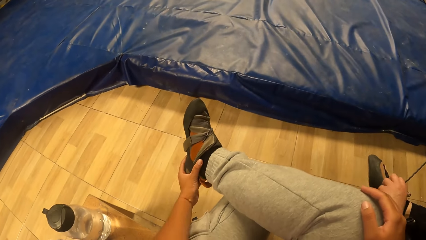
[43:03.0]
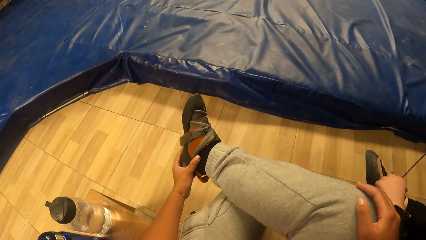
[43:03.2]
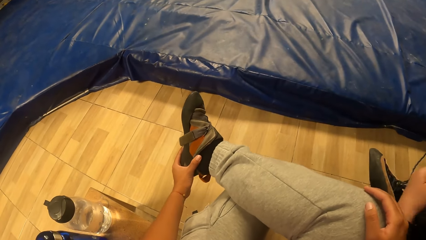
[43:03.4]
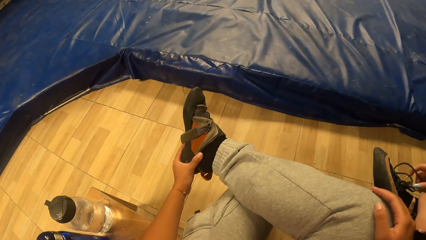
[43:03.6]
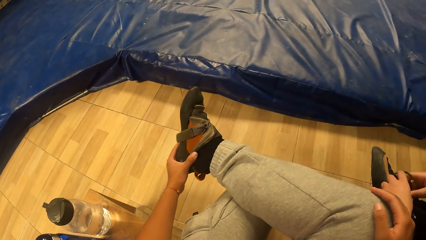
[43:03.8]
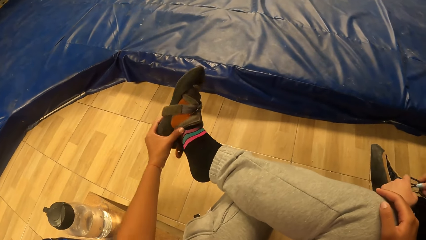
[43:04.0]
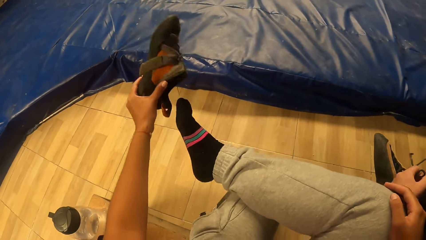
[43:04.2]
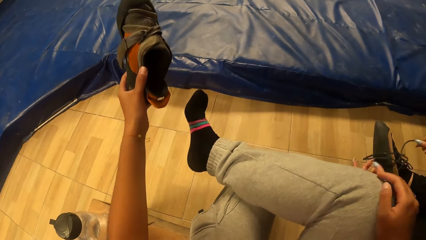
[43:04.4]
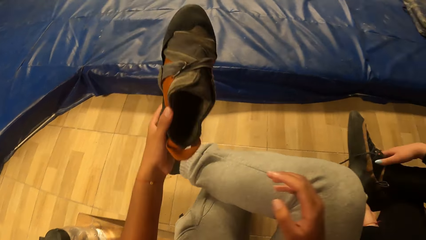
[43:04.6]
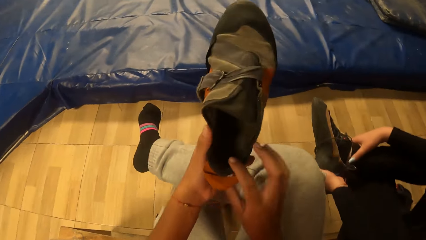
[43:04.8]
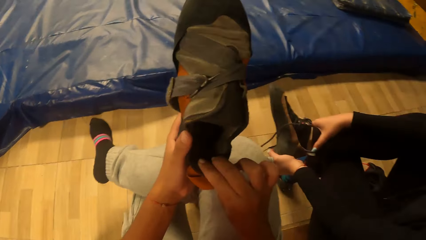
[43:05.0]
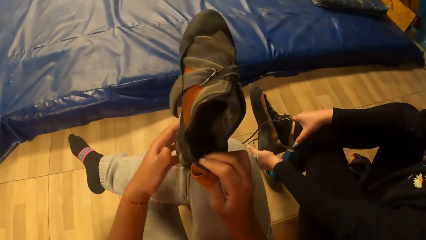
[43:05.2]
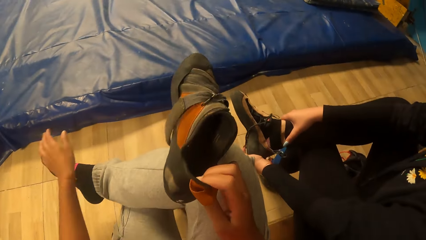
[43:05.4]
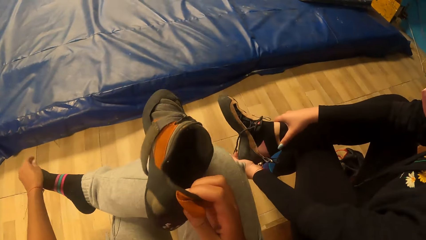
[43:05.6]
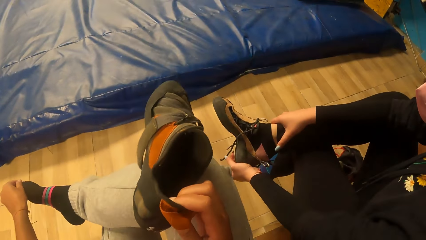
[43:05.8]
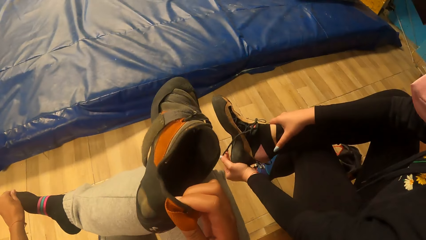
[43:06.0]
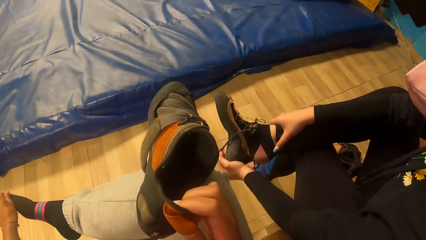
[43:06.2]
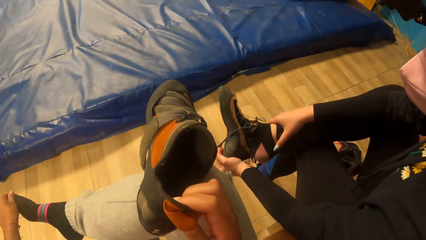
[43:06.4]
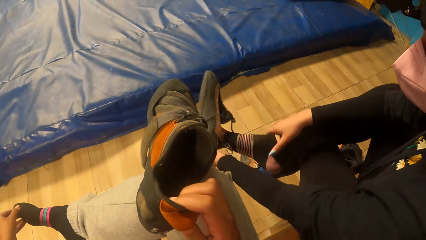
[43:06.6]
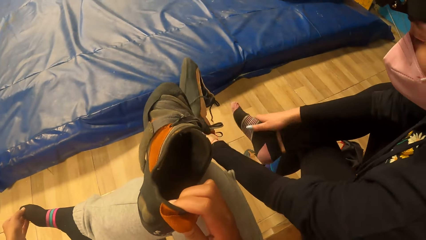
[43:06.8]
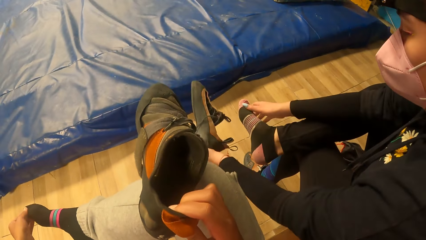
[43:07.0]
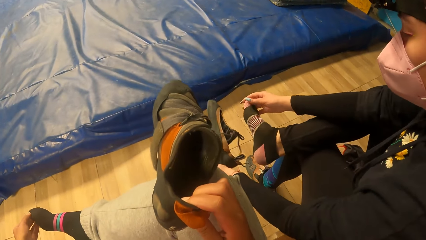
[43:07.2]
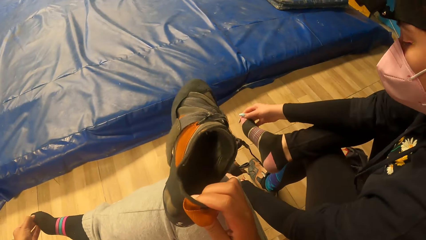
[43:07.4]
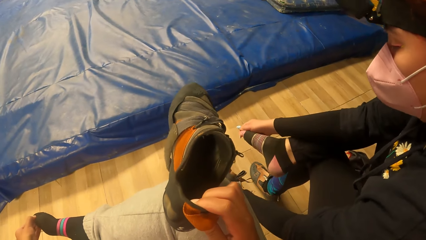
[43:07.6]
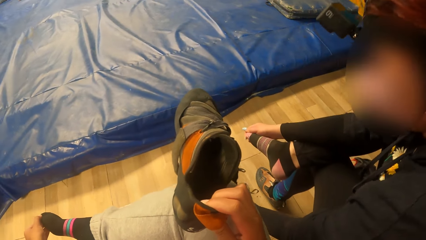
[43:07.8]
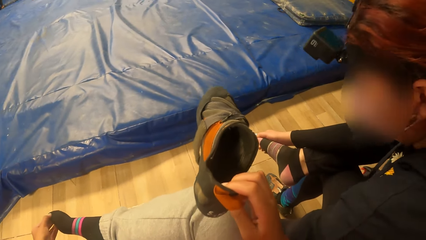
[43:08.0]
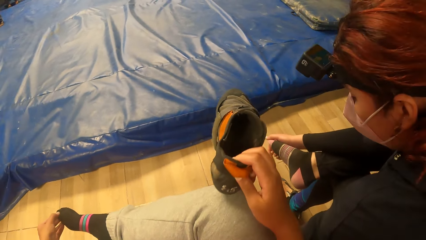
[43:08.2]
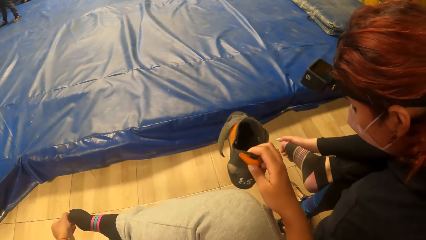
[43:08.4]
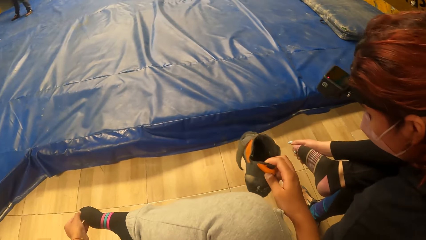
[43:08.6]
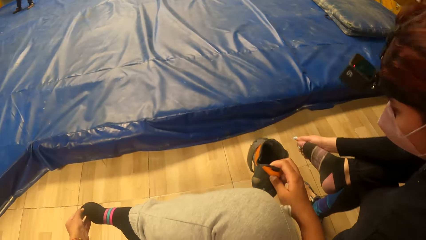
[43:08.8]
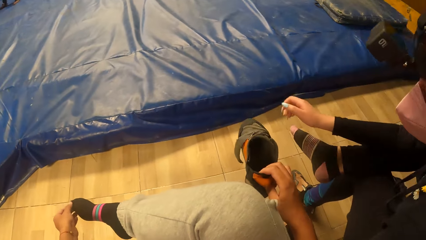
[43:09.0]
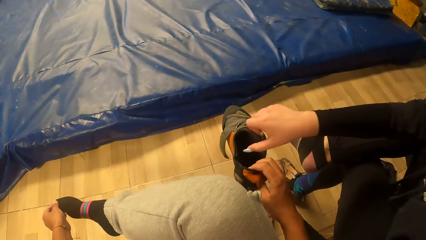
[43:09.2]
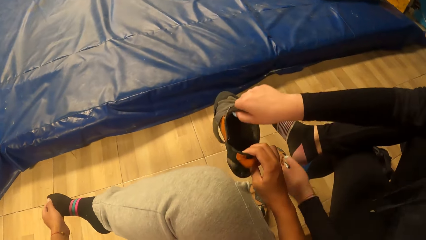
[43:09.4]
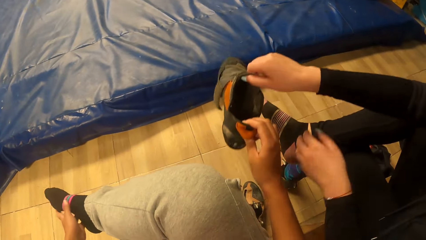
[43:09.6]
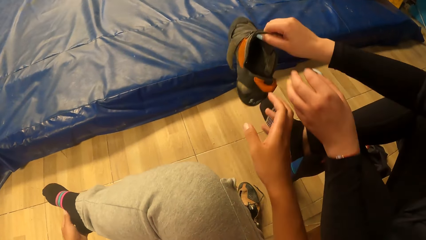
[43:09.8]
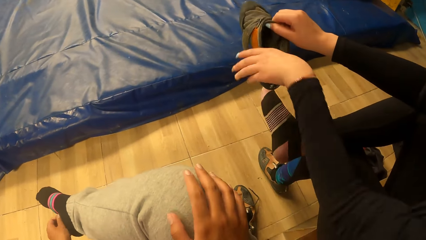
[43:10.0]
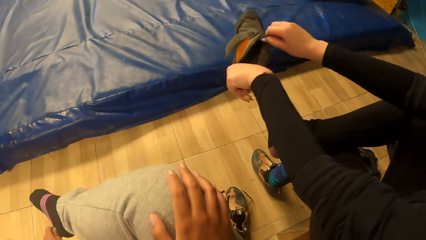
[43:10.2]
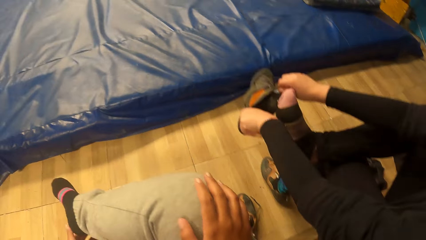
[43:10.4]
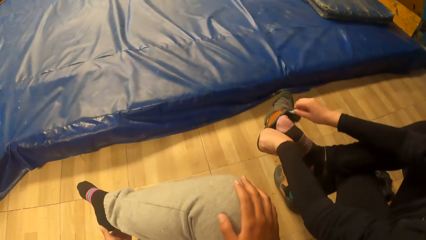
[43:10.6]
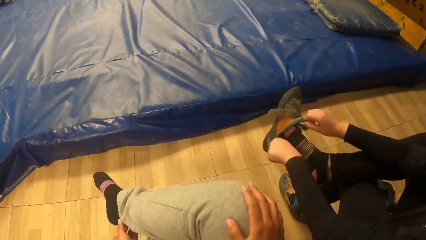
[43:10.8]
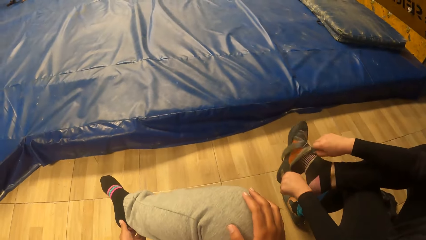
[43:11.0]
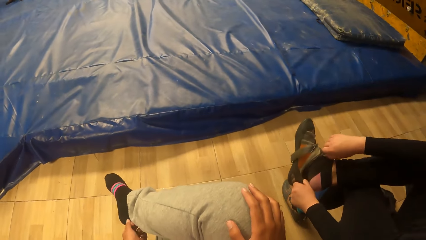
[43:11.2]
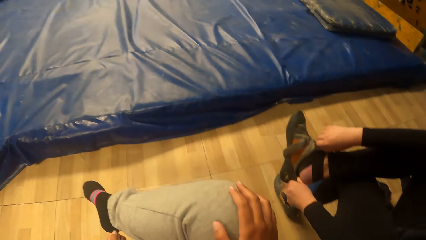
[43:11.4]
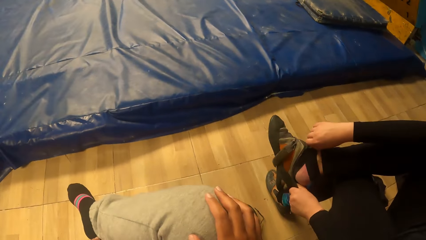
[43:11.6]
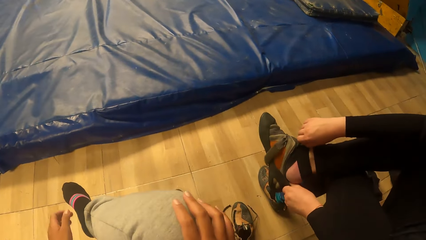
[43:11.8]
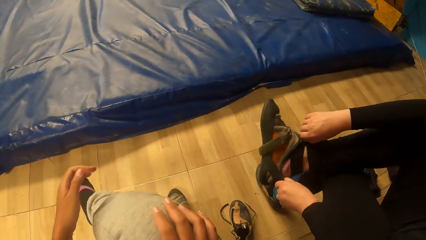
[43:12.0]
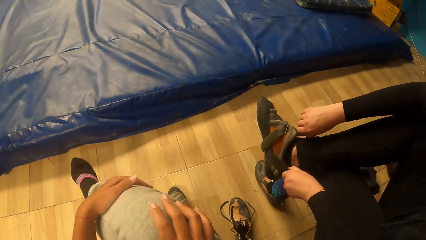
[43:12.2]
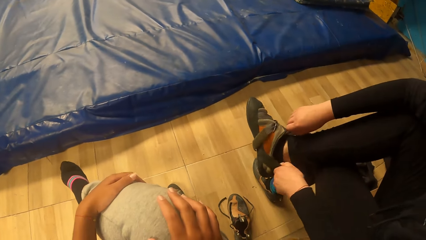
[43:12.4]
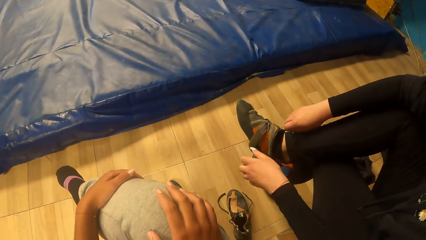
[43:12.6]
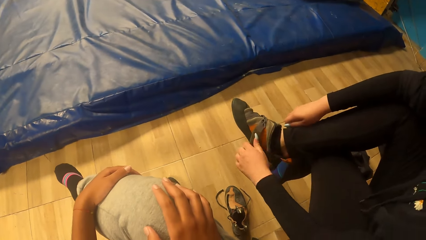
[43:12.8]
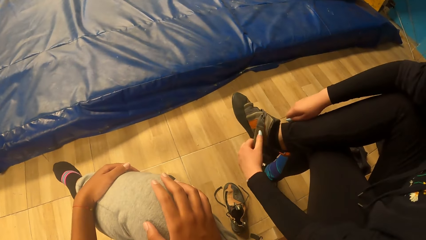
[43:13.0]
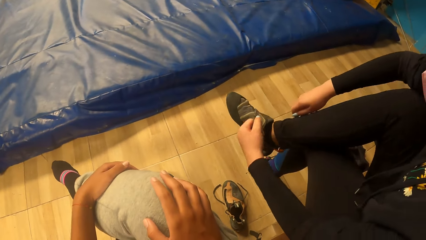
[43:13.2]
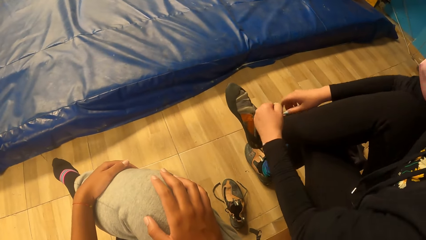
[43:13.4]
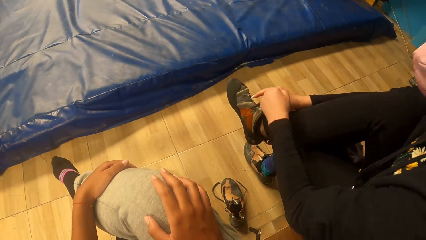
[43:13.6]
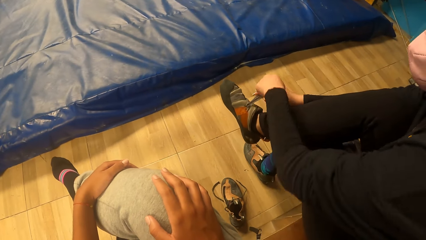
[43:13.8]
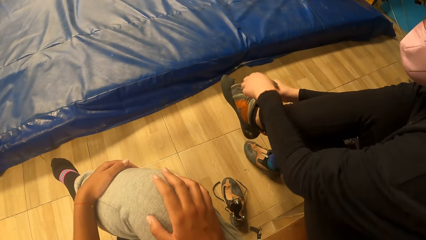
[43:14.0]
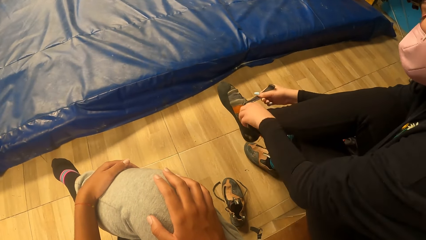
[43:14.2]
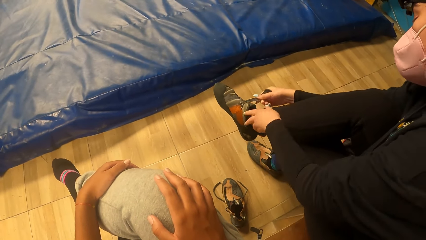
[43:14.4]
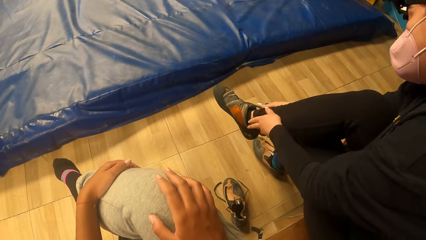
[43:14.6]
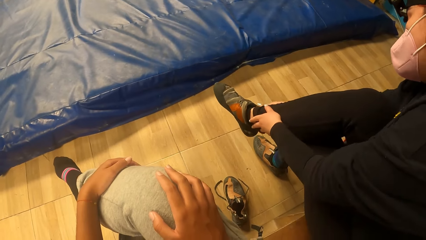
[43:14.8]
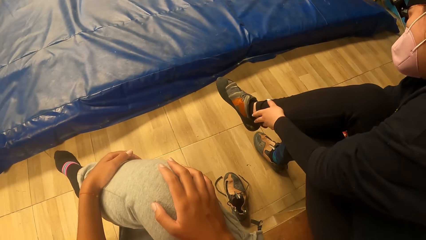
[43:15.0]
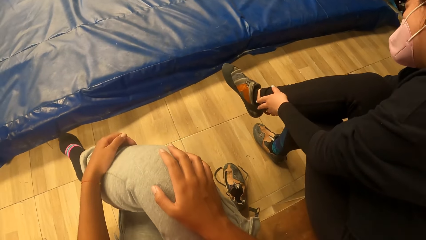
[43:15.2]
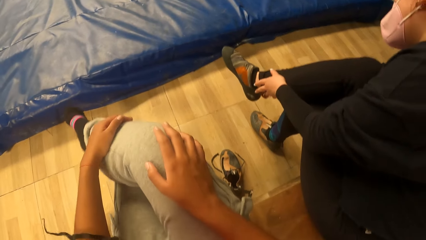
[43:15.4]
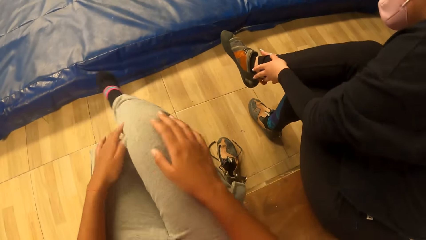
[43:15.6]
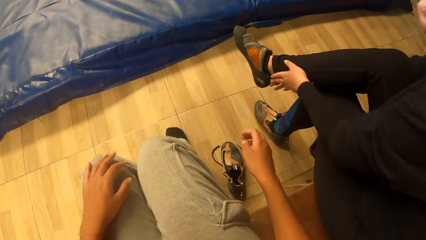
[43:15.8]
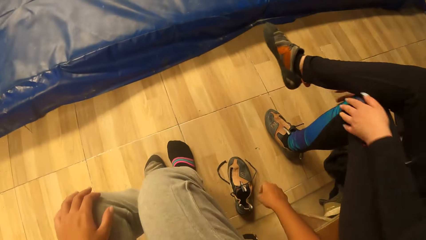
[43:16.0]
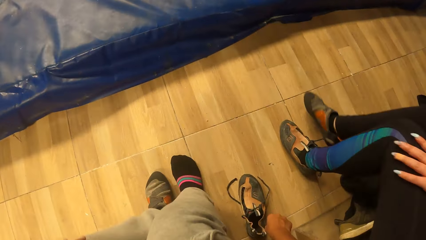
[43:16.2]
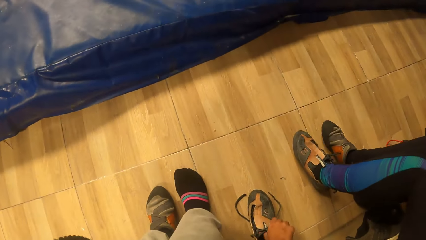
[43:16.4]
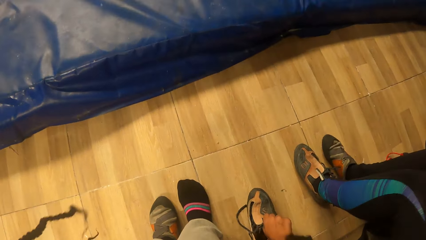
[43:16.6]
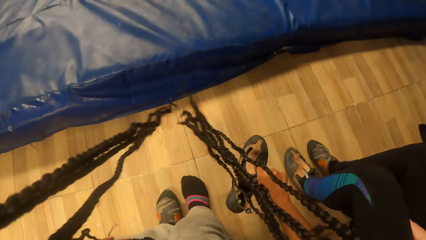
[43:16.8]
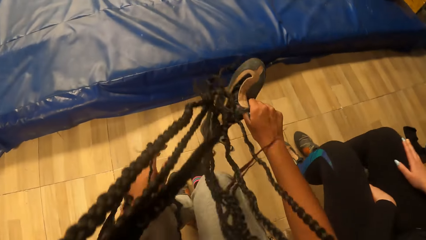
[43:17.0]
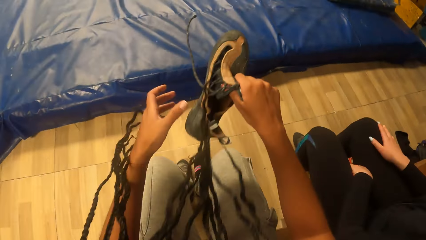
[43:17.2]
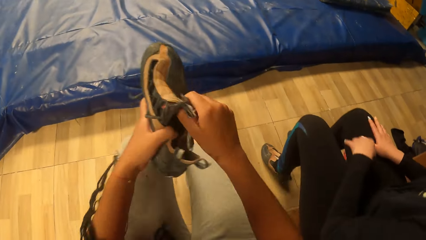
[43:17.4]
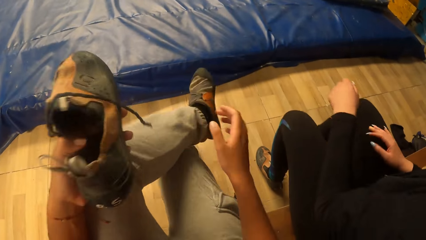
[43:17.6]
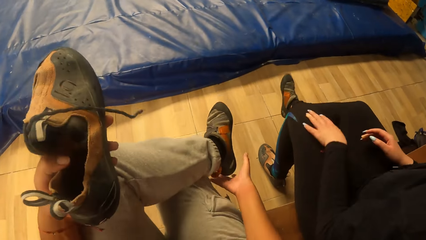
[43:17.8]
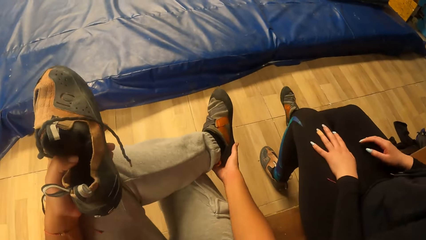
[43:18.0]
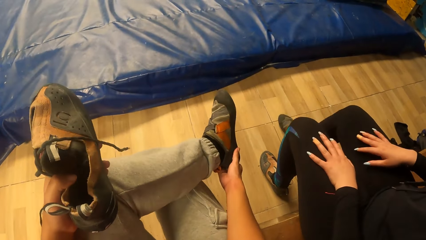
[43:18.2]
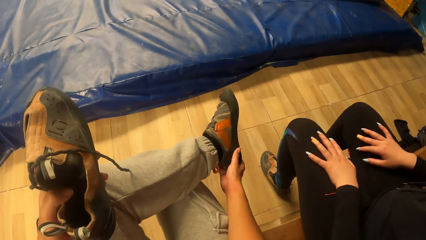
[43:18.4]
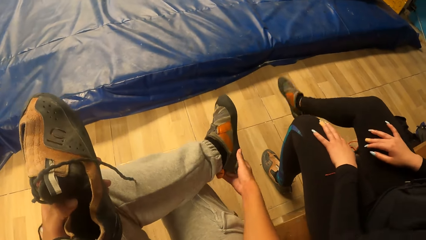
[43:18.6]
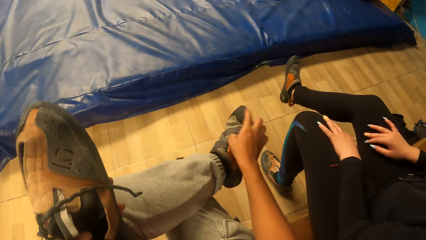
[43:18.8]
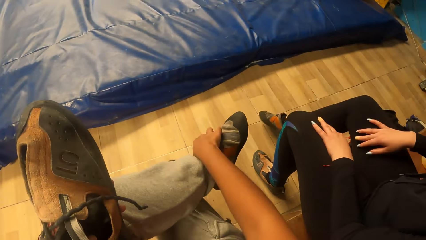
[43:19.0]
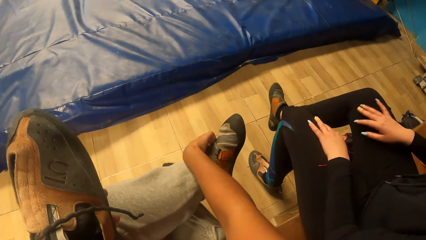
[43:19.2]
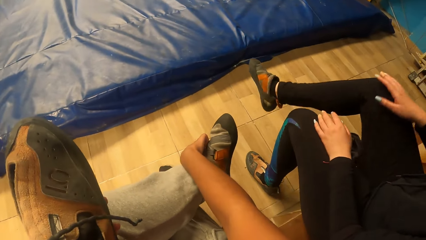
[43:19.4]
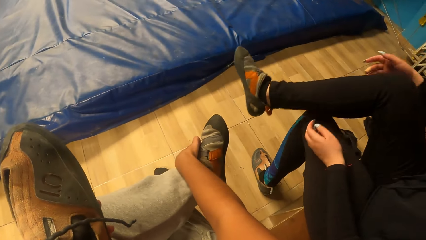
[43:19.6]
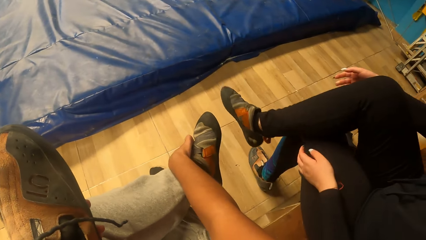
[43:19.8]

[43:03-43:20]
The camera wearer touches the shoe with her left hand. She removes the shoe with her left hand. She passes the sneaker from her left hand to her right hand. She touches the shoe with both hands. She moves the left hand. She touches her feet with her left hand. The woman removes the sneaker from her feet with her left hand. The woman touches her toes with her right hand. The camera wearer looks at the shoe. The woman drops the sneaker on the floor with her left hand. The camera wearer gives the woman the sneaker with her right hand. The woman wears the sneaker on her feet with both hands. The camera wearer moves the left hand and holds the leg with both hands. The woman tightens the sneaker with the sneaker lace in her left hand. The camera wearer puts the right leg down. She takes the sneaker from the ground with her right hand. She adjusts the sneaker on her left foot with her right hand. She tries to remove the shoe.
